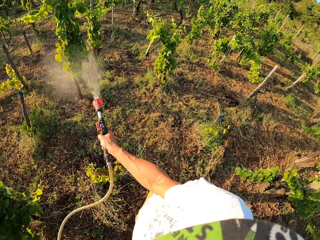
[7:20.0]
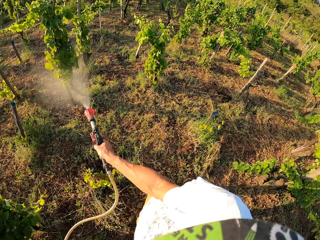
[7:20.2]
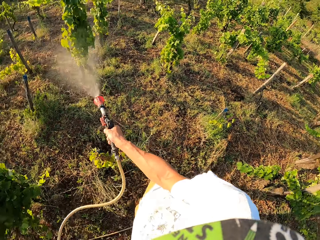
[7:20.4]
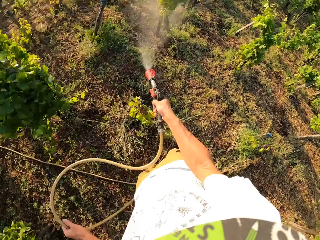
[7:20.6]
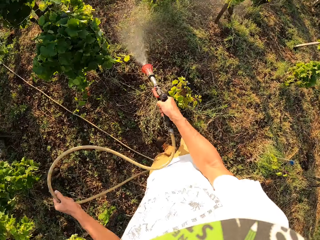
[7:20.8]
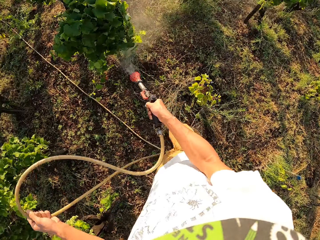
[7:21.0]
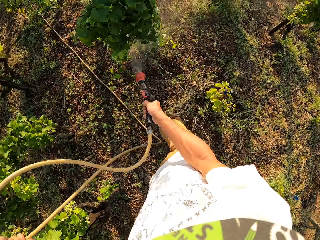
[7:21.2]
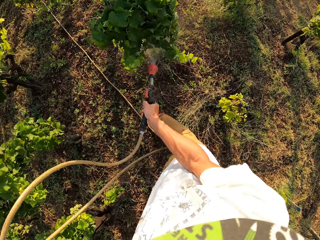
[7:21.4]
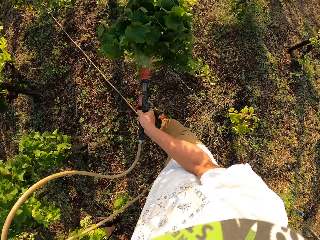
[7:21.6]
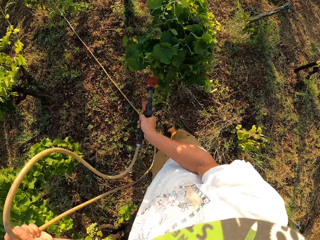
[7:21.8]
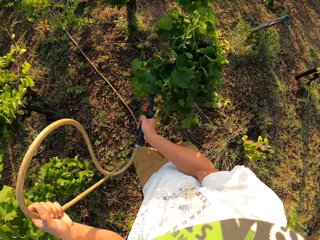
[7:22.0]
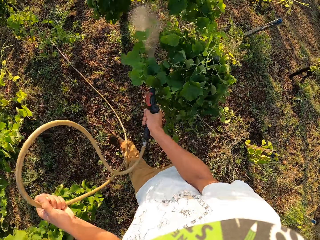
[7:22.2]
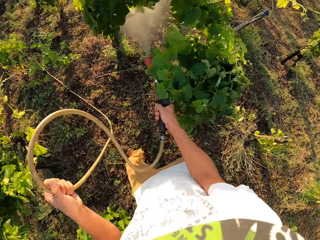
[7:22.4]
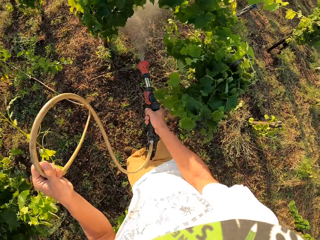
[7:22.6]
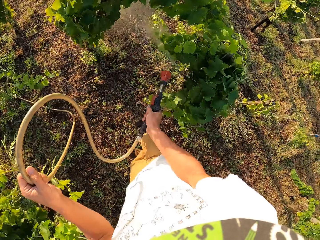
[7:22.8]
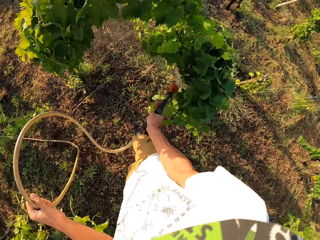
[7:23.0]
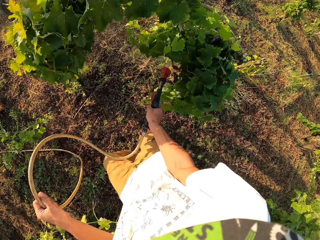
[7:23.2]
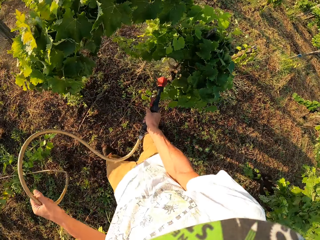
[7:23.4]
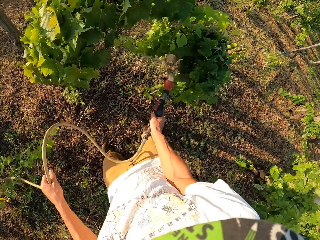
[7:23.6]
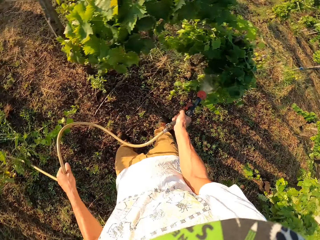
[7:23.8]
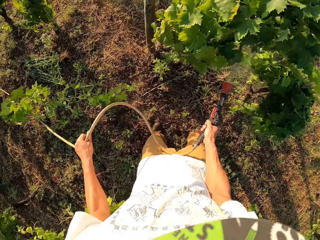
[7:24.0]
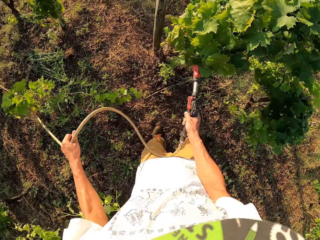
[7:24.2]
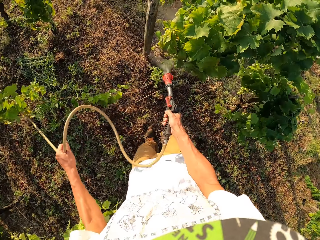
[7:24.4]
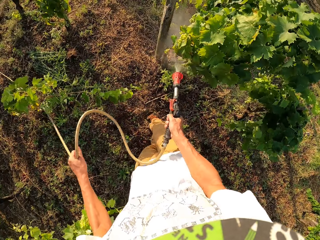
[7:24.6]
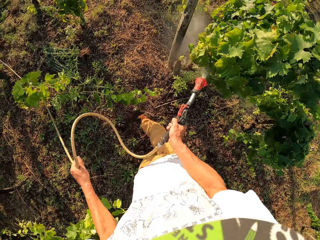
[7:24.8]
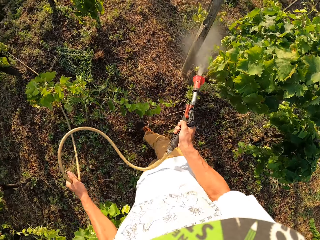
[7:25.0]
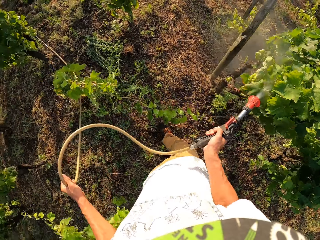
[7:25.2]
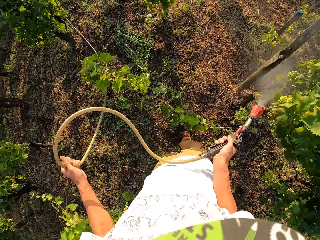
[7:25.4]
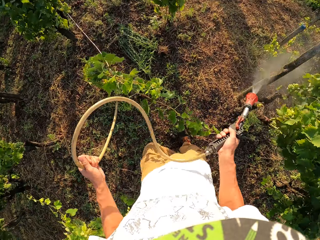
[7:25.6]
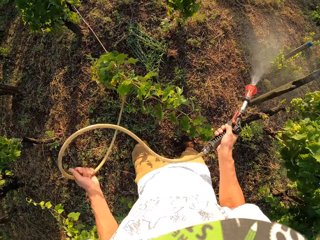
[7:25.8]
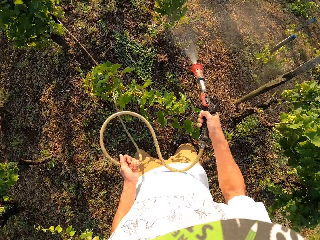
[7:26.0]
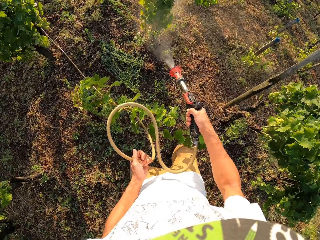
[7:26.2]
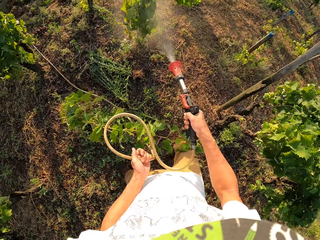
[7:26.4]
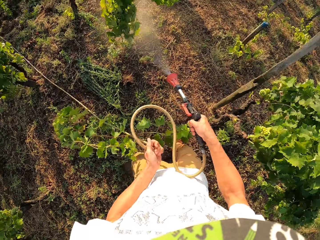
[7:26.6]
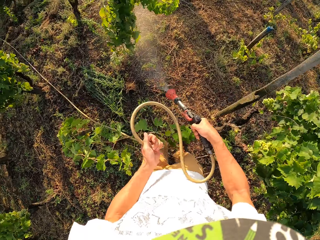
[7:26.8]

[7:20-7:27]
The camera wearer turns off the sprinkler again. They continue to water the field.

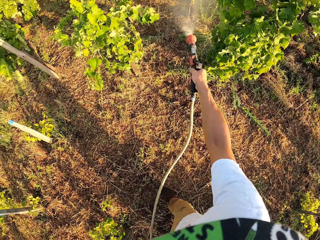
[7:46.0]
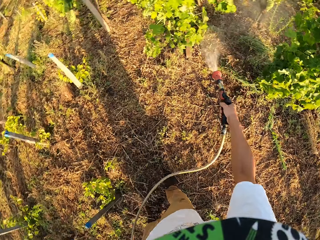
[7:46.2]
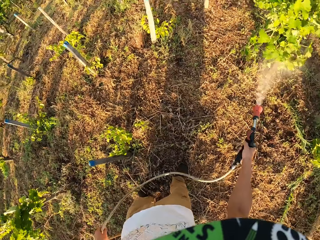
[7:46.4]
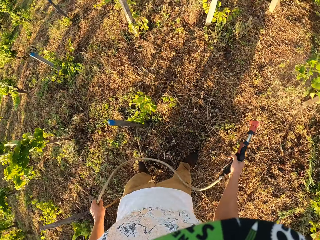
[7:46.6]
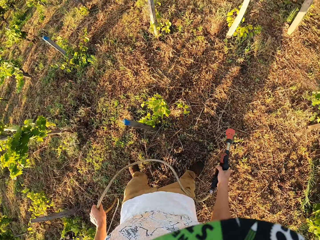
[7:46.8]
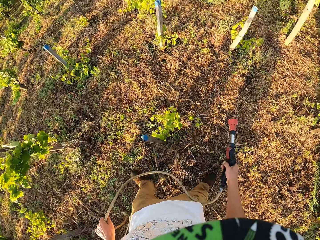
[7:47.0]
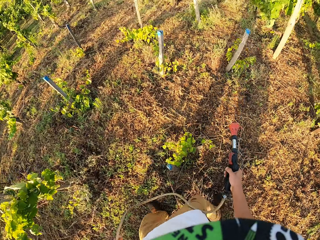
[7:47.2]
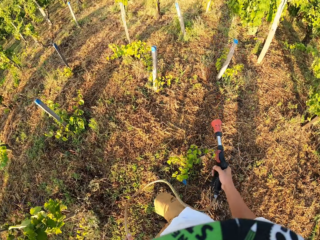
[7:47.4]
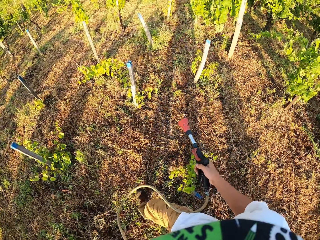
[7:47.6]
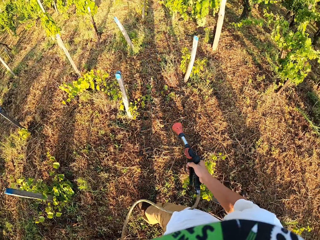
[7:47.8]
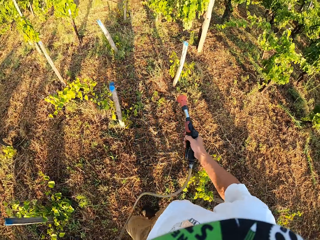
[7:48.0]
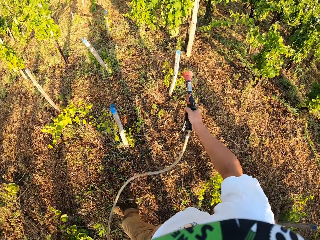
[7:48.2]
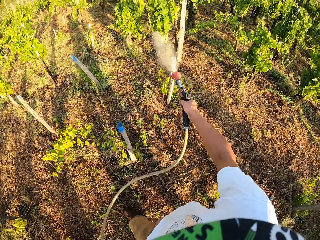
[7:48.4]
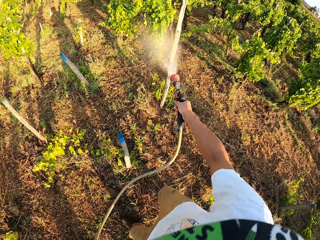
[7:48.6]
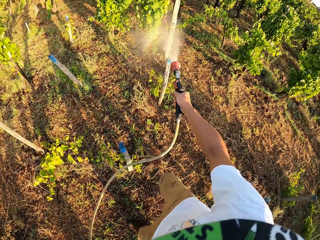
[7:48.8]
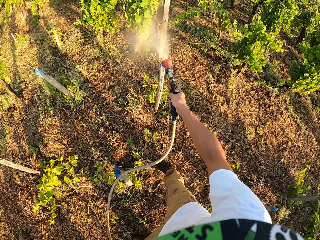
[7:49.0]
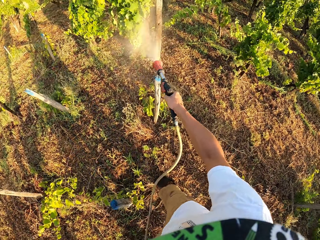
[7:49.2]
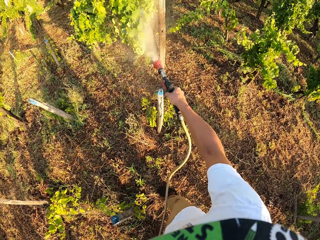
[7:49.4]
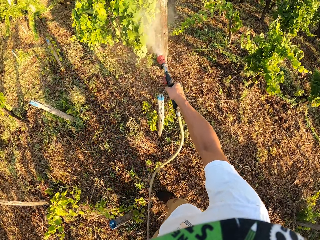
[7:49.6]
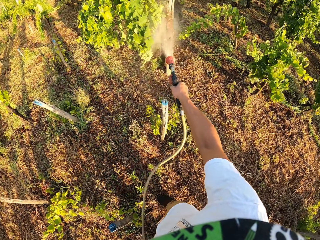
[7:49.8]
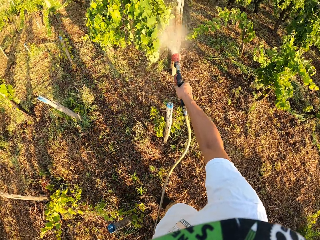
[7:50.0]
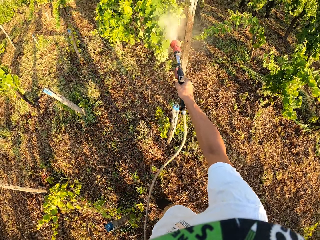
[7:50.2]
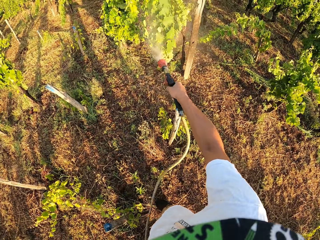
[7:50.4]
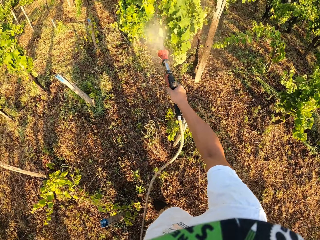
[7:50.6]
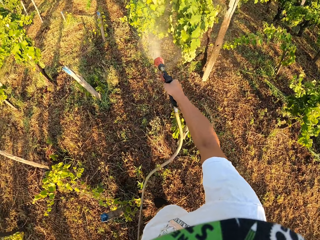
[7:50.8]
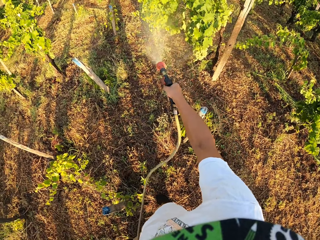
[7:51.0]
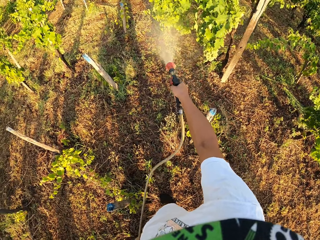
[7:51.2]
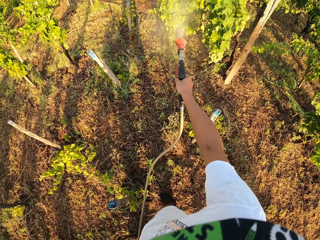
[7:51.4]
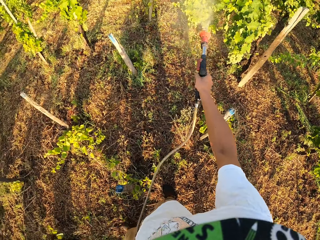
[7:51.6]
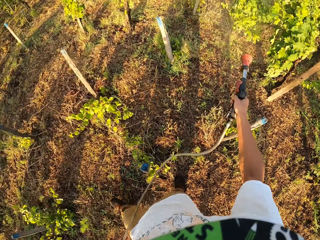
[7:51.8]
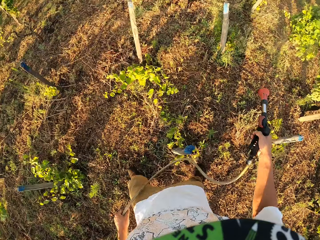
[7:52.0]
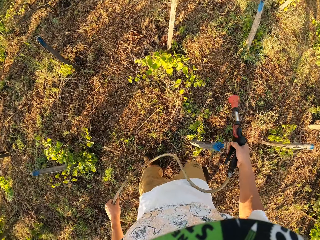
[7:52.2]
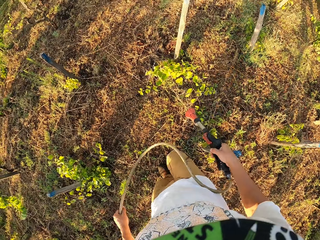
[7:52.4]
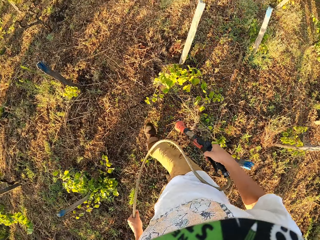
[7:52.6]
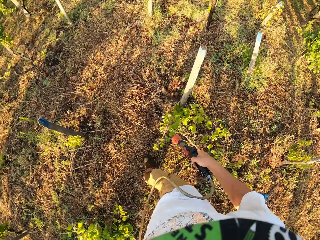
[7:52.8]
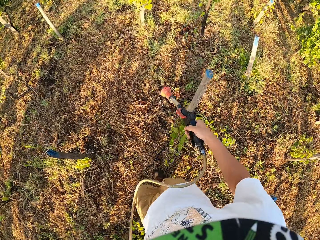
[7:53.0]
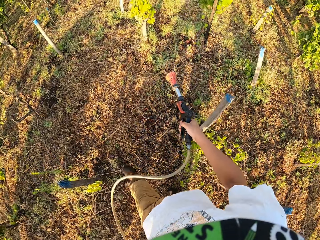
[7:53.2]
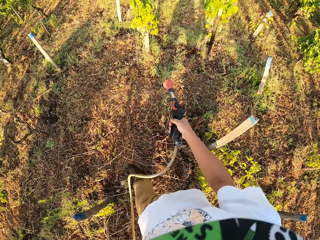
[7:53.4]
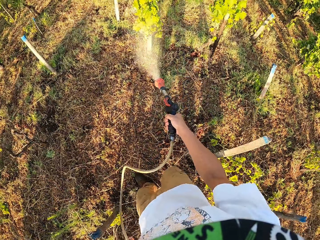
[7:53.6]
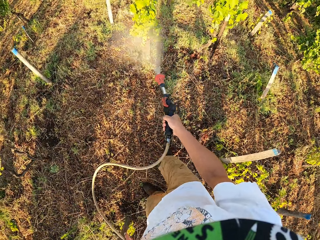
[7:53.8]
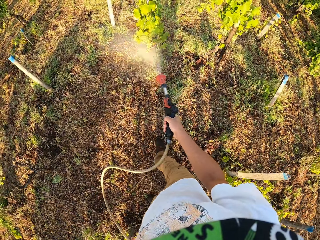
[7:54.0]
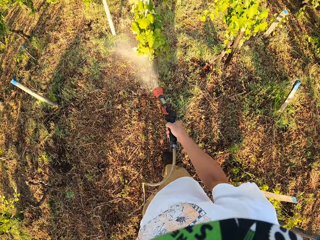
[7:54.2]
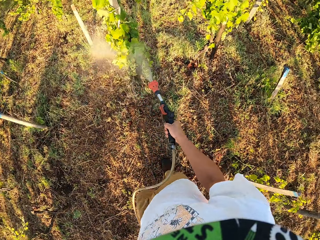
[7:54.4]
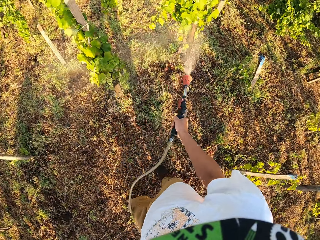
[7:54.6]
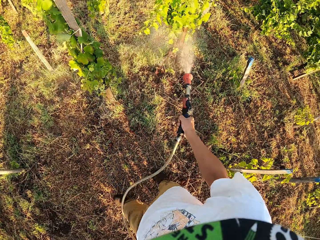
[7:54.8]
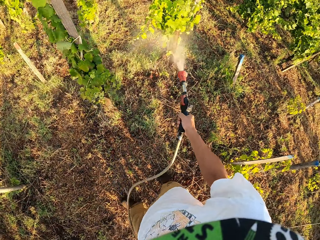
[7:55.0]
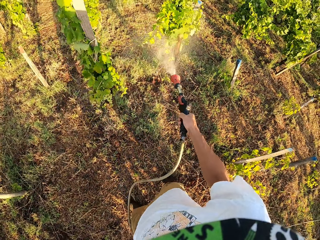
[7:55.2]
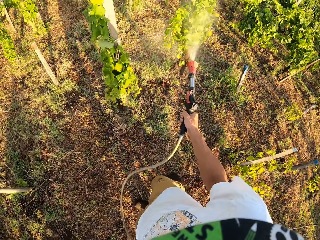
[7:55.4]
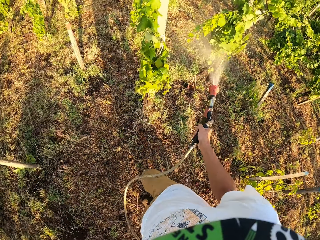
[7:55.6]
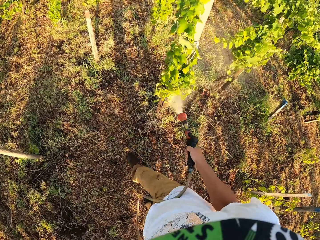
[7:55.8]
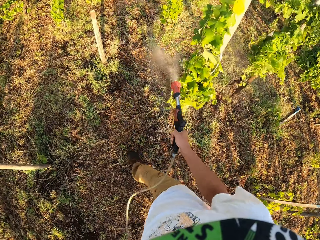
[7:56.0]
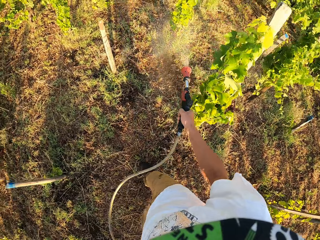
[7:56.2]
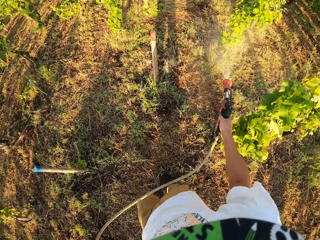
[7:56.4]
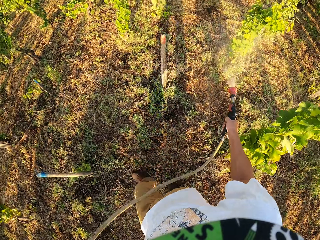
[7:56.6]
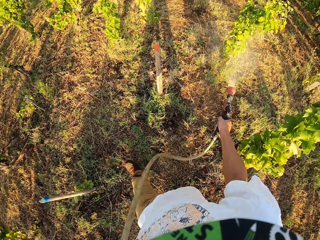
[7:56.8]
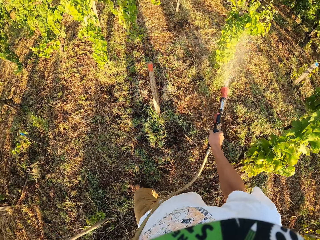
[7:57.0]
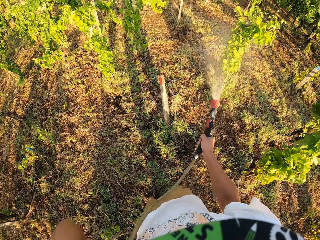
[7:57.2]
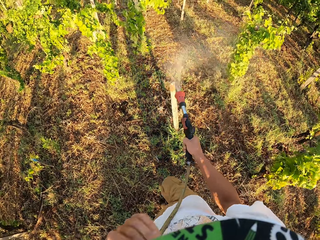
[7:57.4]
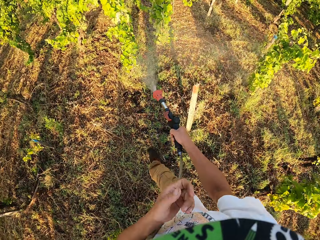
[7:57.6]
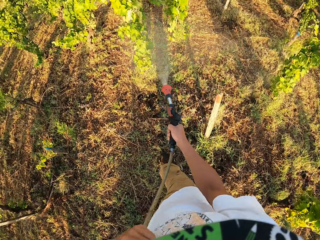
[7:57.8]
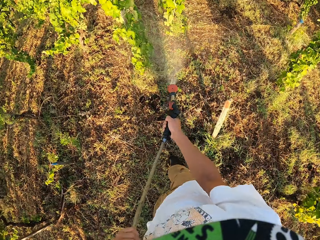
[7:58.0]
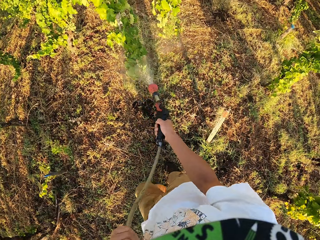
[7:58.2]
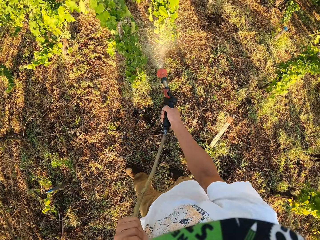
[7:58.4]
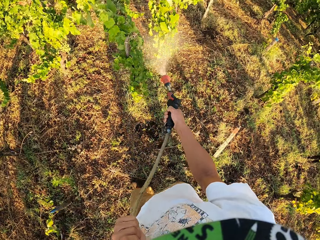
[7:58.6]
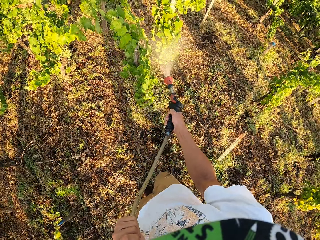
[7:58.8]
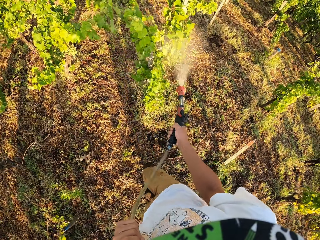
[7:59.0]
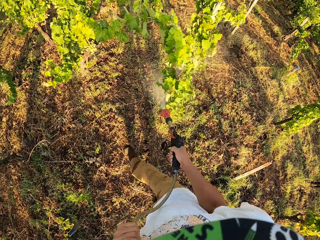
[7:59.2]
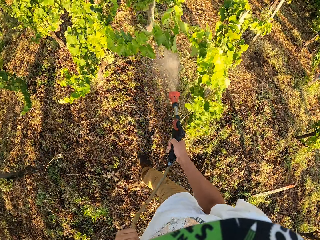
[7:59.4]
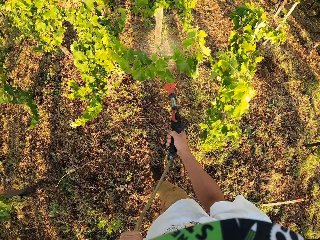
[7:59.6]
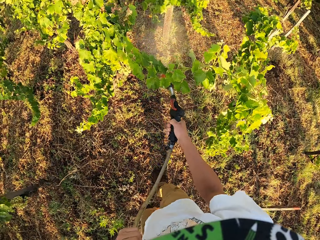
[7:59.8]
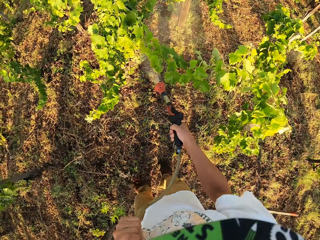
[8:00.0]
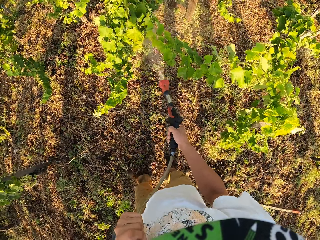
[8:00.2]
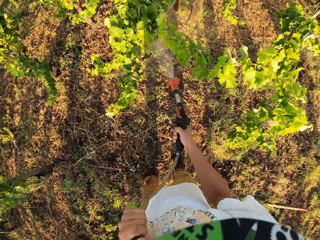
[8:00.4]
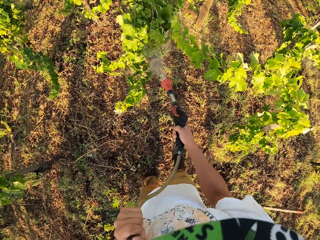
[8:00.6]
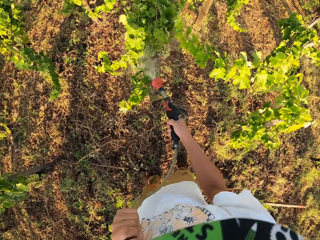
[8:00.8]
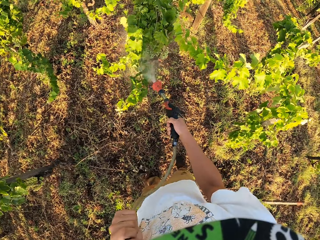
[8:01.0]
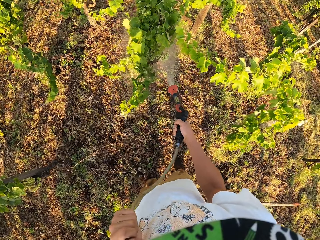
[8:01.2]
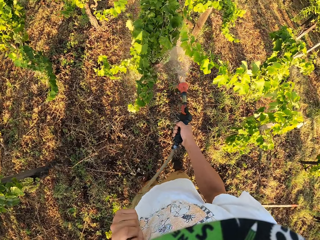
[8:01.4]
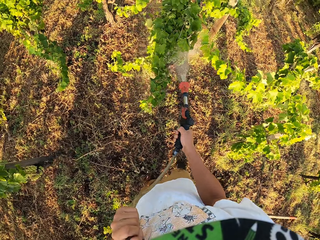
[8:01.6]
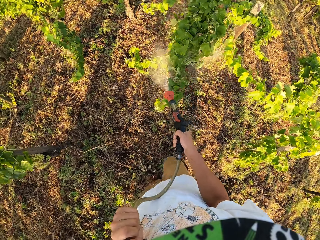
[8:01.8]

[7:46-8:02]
The camera wearer takes a few steps forward with the sprinkler turned off. They turn off the sprinkler again. They continue to water the field. They take a step forward with the sprinkler turned off. They turn off the sprinkler again. They continue to water the field.
